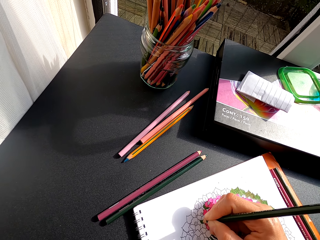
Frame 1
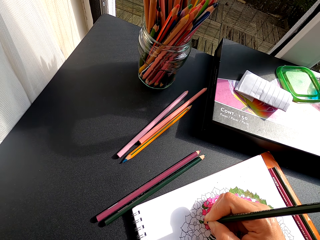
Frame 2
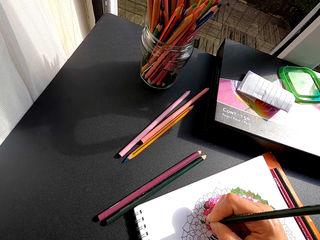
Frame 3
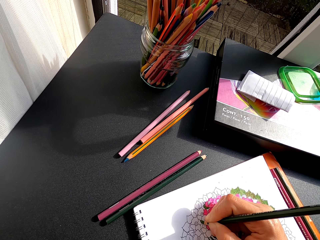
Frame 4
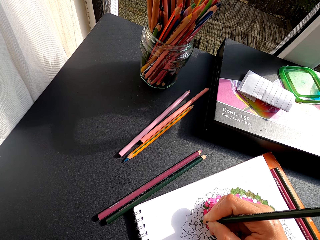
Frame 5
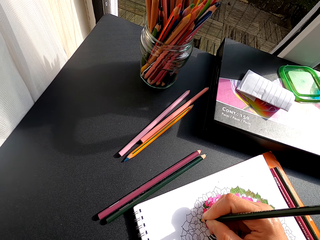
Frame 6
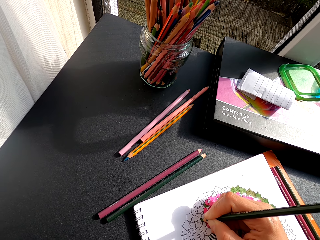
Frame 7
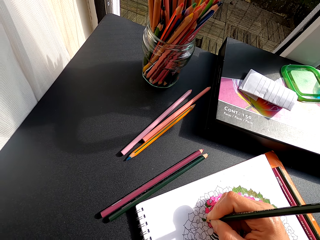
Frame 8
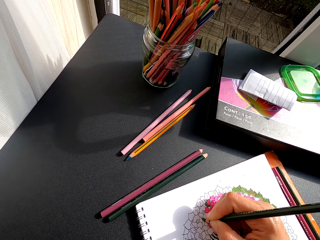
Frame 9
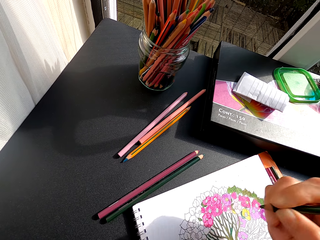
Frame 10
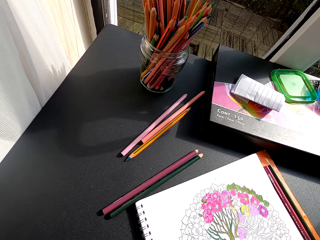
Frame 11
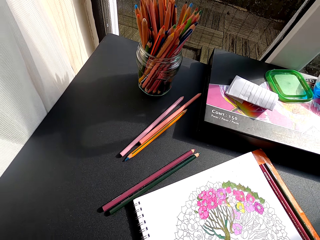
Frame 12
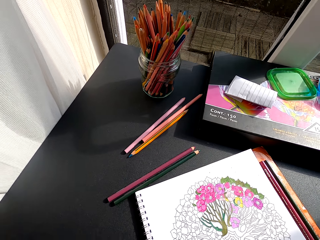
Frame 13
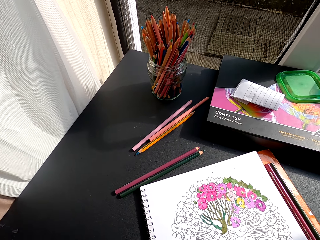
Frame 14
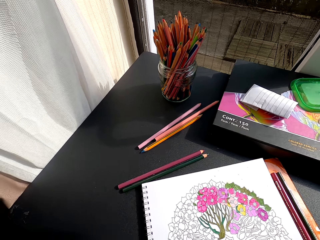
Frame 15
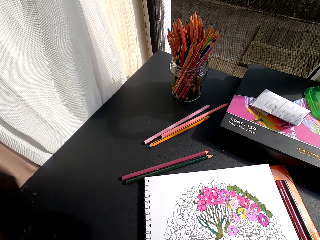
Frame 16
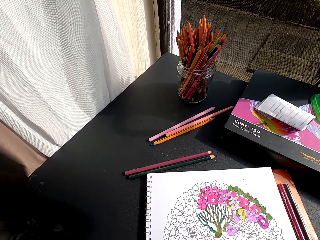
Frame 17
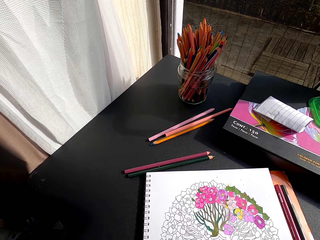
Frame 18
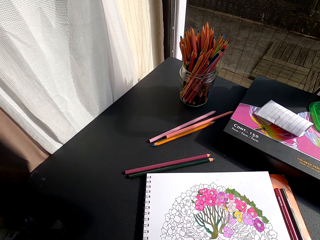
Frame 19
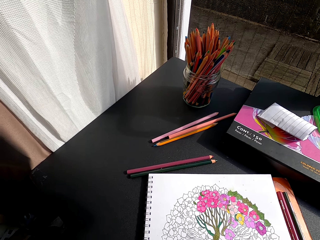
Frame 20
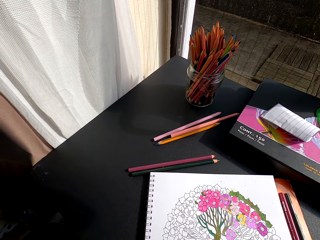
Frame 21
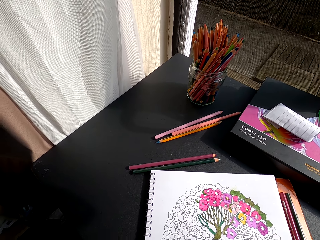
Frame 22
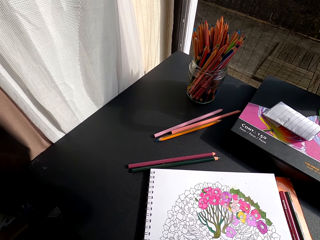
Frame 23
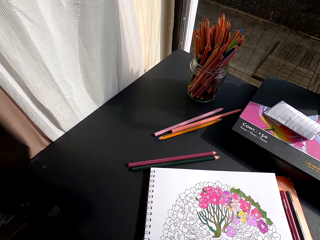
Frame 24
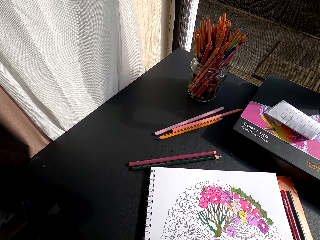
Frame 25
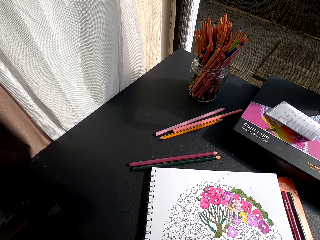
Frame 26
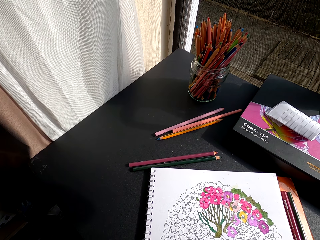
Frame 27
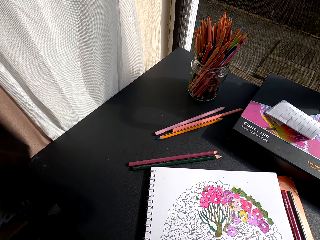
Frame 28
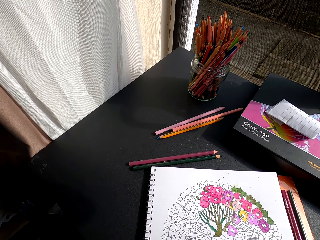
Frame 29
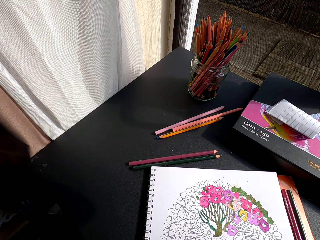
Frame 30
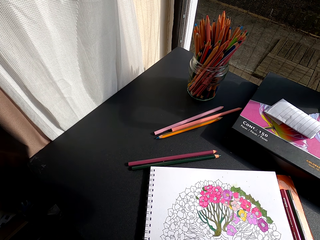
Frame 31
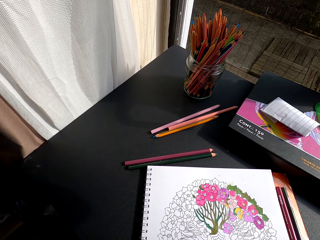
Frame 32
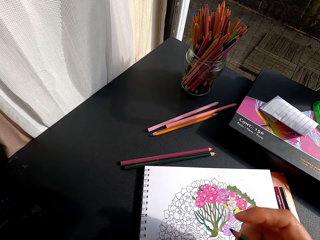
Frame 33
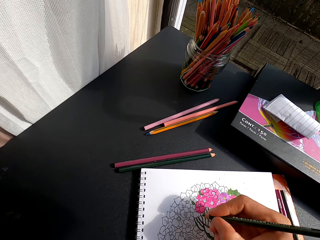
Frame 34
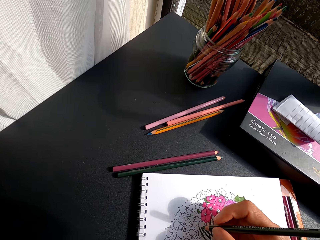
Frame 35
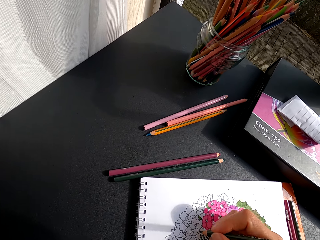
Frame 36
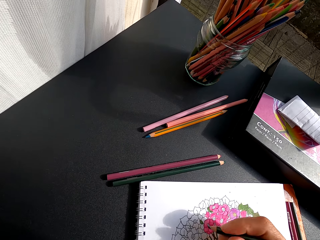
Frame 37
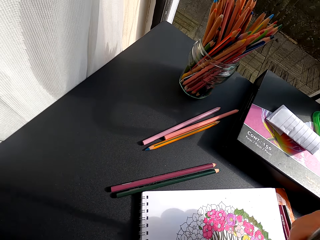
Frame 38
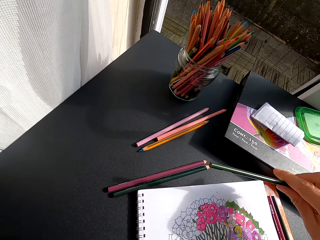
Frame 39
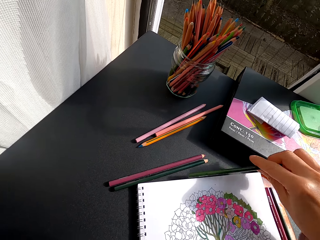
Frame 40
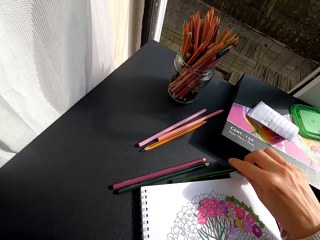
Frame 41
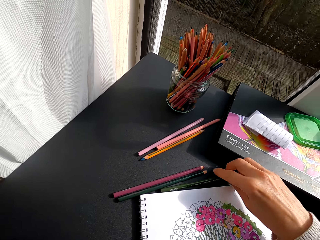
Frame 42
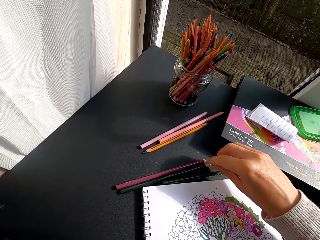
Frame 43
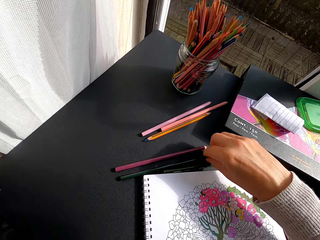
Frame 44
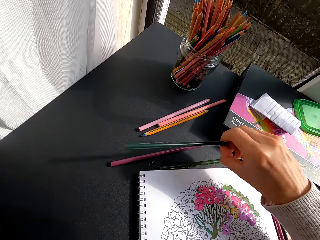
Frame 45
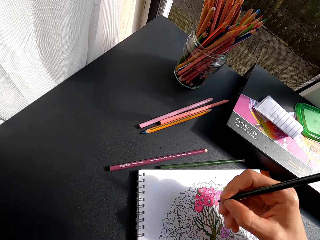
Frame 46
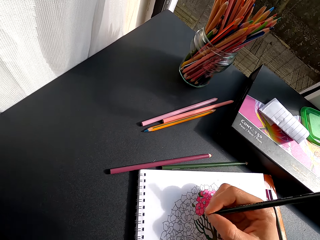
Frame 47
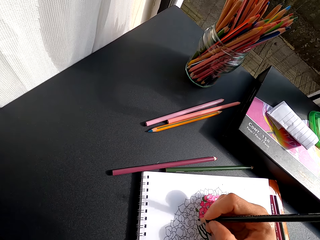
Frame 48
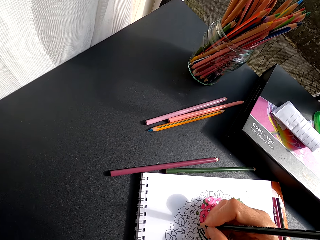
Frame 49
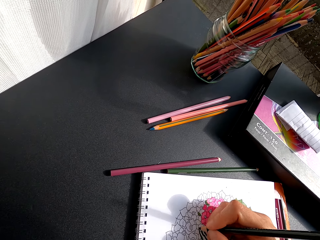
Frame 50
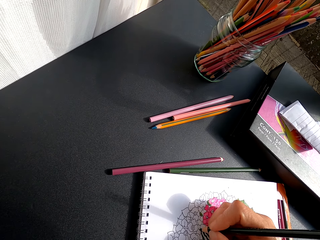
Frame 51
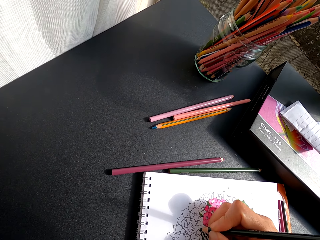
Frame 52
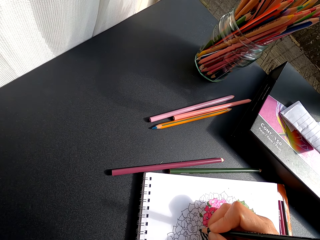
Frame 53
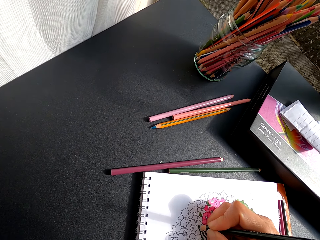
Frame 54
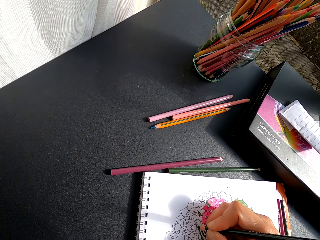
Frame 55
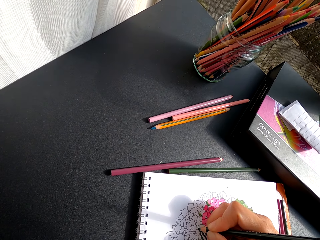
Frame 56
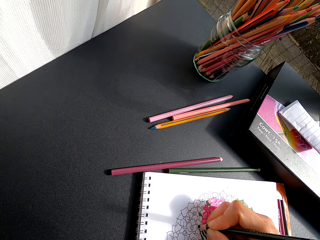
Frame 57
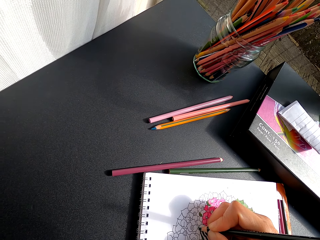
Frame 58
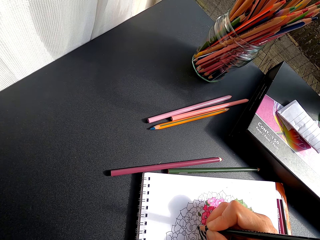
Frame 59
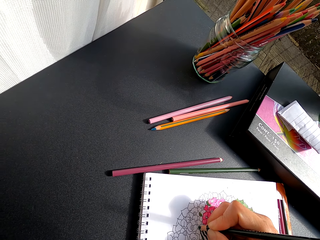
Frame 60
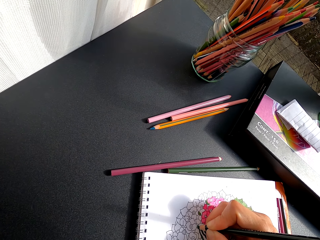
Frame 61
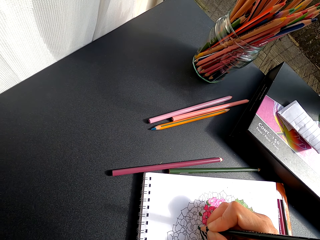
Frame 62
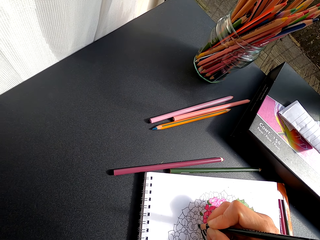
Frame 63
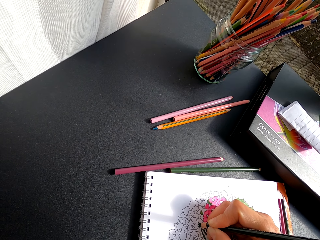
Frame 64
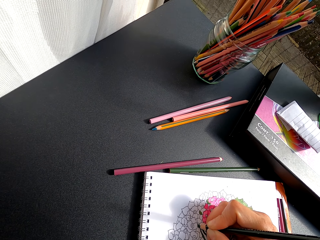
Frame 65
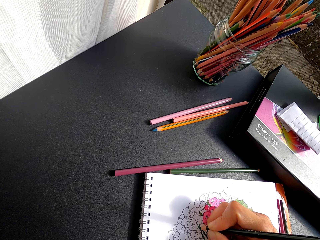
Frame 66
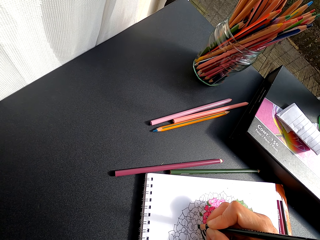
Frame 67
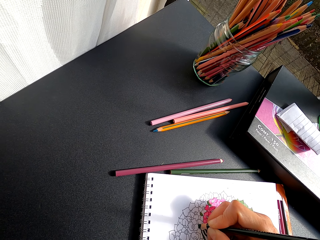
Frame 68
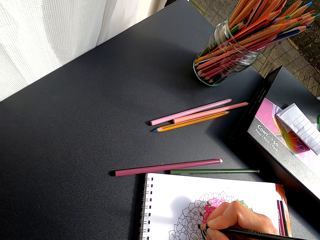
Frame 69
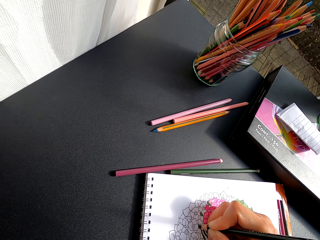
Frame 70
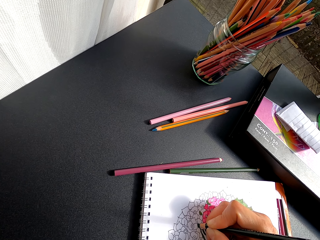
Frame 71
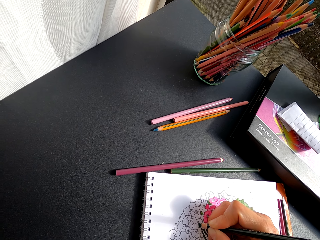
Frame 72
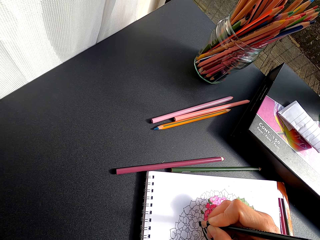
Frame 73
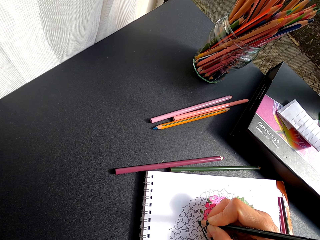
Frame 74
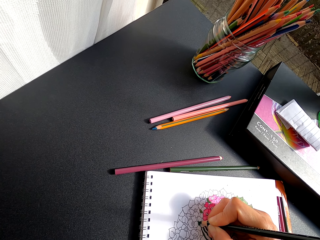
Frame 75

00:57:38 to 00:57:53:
The camera wearer turns around. She colors a drawing on the book with a color pencil. She puts the color pencil on the table. She picks up the color pencil on the table with her right hand. She colors the drawing on the book with the color pencil.

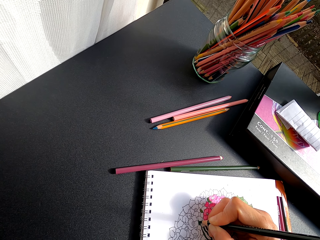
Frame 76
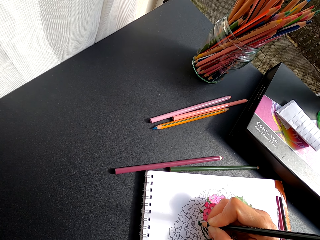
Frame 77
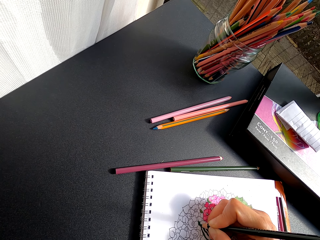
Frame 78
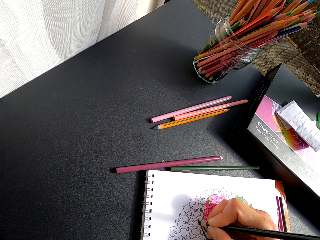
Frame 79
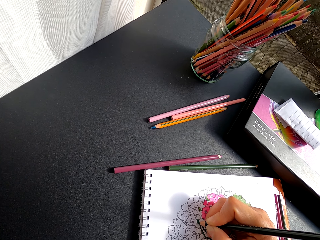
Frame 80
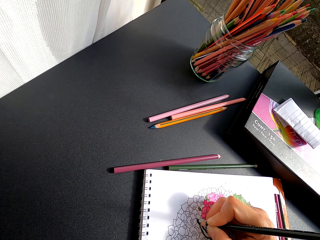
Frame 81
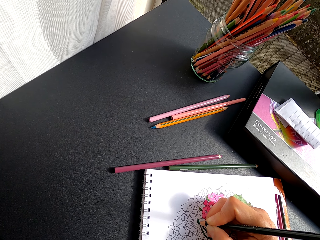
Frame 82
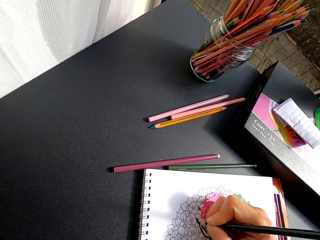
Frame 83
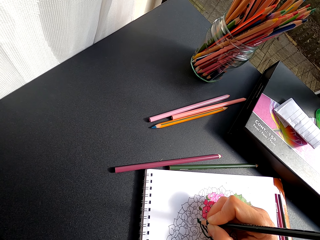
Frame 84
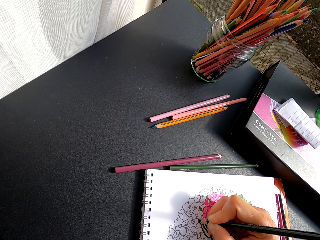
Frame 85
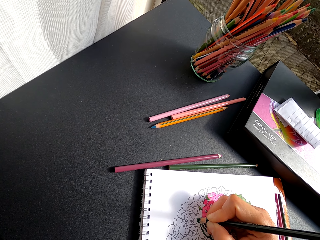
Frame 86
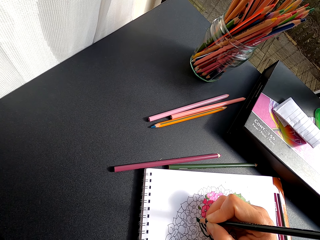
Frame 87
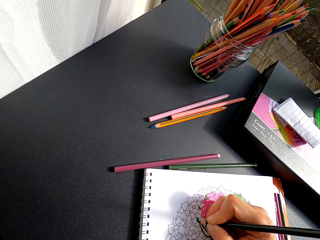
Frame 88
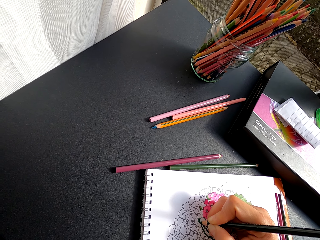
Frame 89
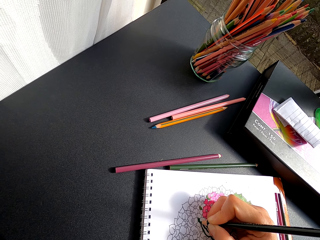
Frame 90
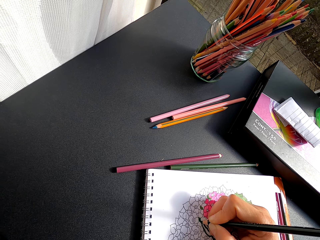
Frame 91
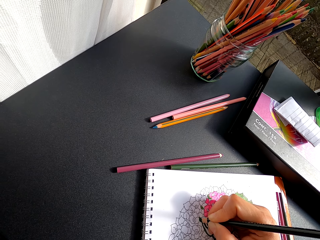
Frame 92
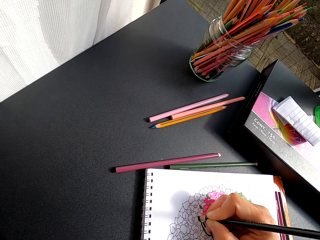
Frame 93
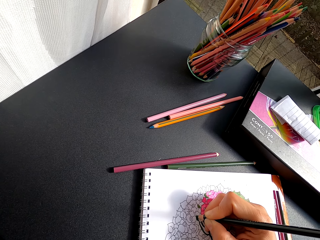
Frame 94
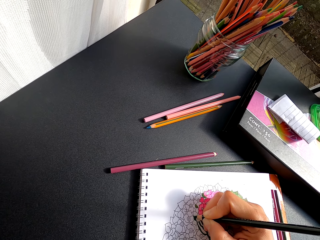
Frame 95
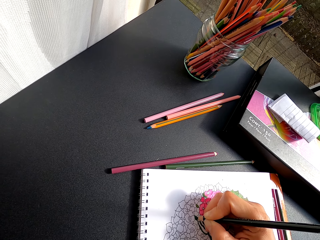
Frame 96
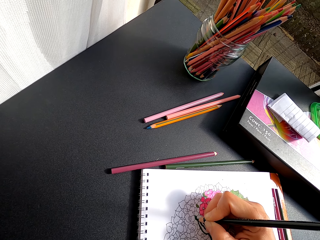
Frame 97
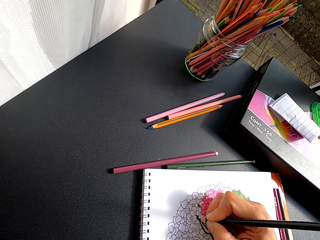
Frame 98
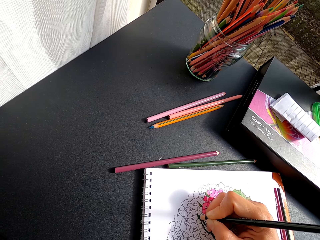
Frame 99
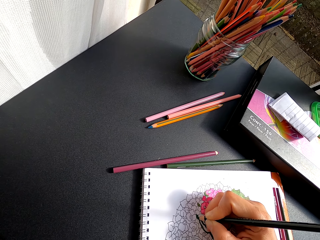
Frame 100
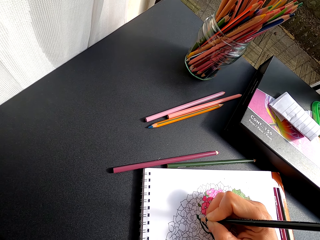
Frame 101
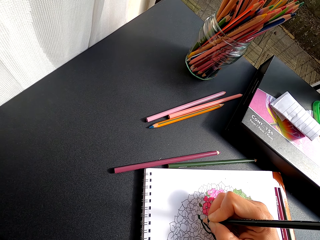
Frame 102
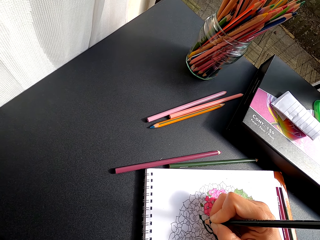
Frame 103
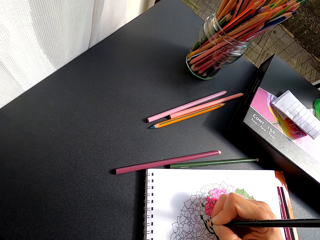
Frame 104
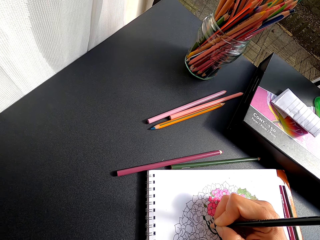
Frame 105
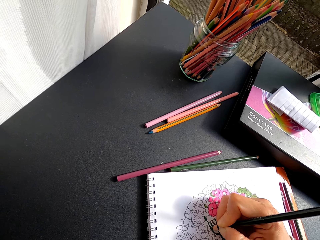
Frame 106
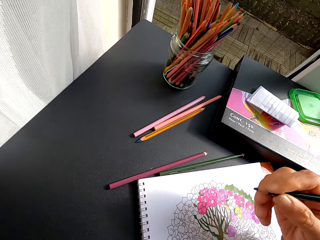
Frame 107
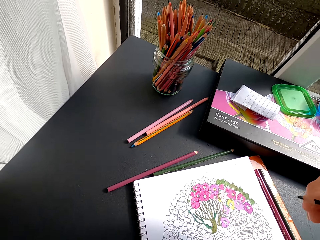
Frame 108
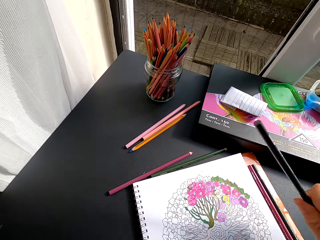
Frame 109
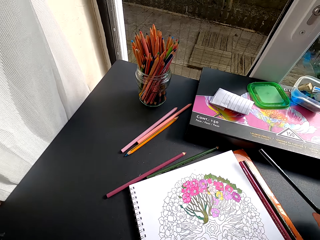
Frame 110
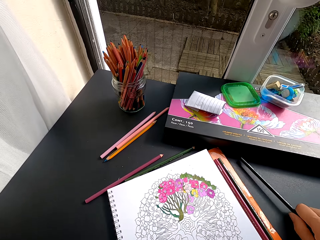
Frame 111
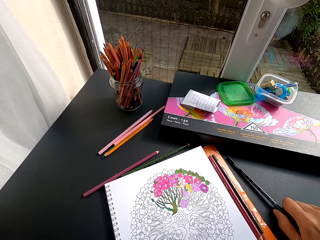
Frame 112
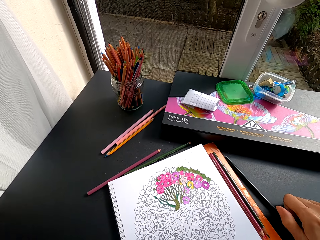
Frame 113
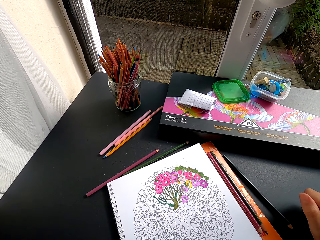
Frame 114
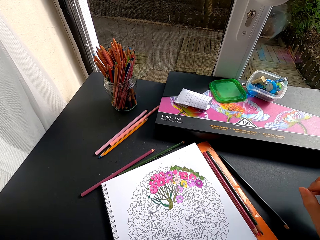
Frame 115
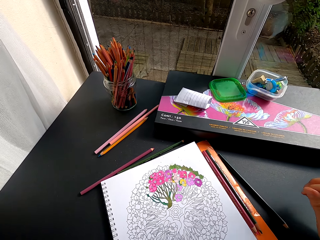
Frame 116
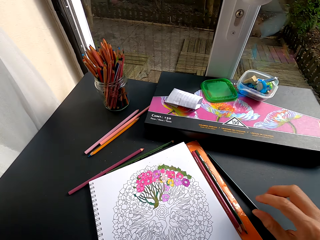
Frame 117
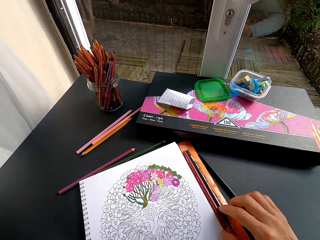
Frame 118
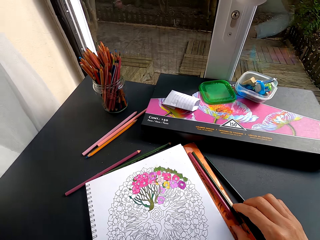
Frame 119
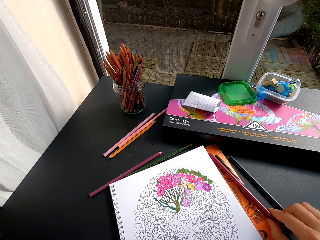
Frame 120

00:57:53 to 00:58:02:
The camera wearer turns around. They put a color pencil on the table.
